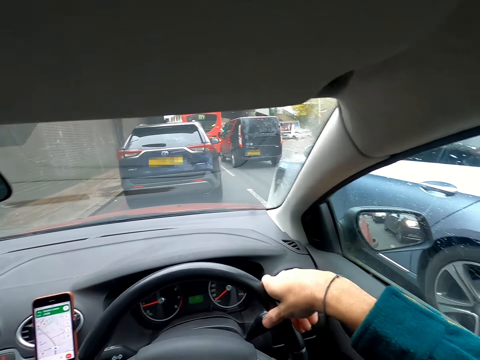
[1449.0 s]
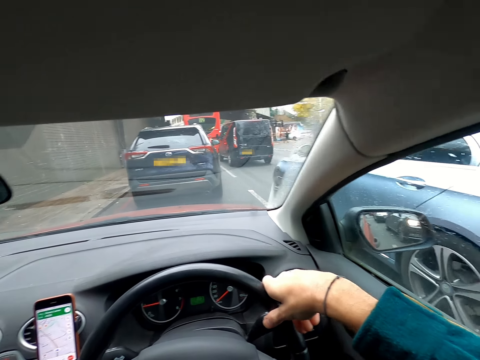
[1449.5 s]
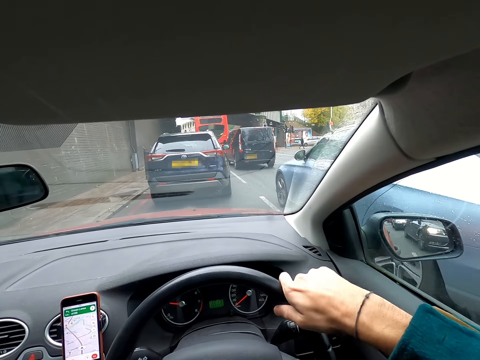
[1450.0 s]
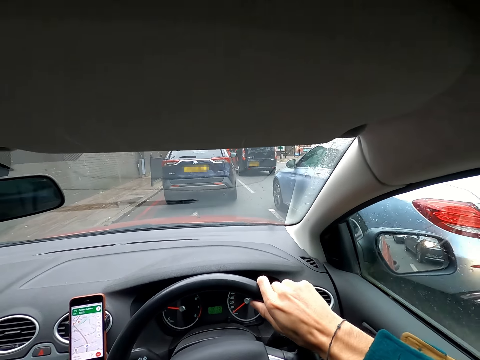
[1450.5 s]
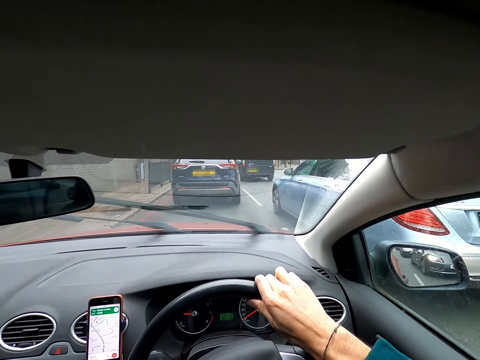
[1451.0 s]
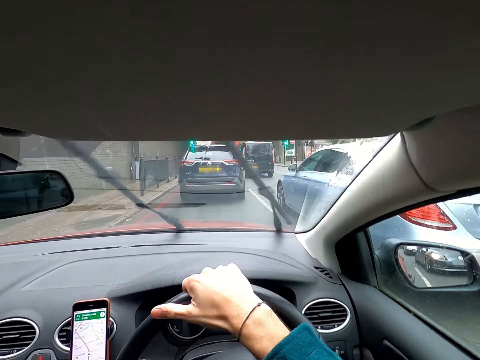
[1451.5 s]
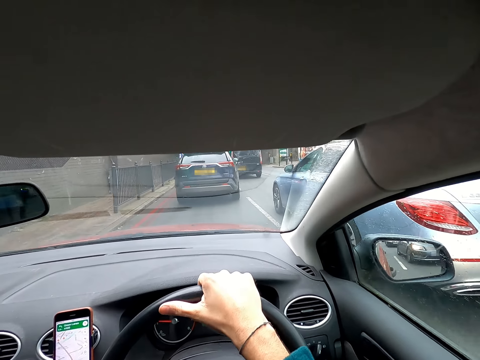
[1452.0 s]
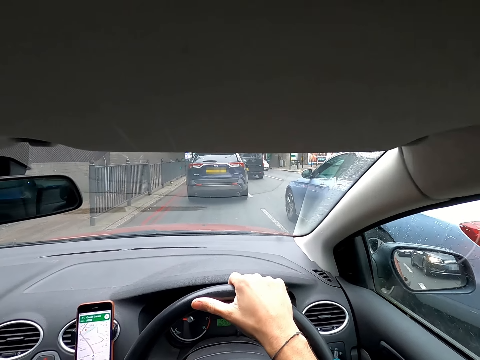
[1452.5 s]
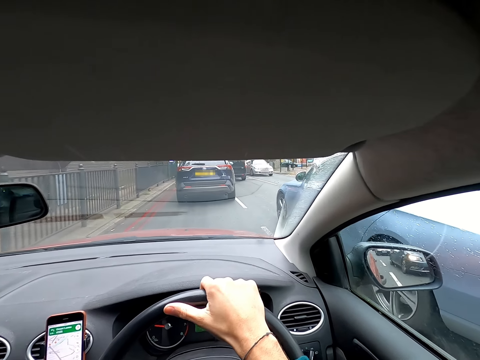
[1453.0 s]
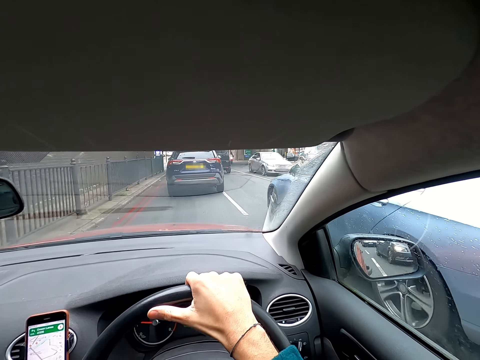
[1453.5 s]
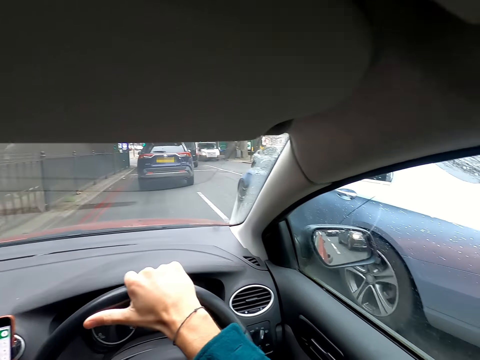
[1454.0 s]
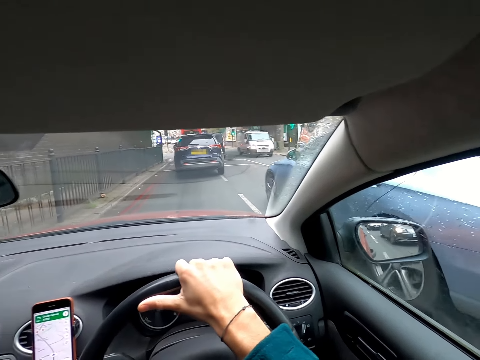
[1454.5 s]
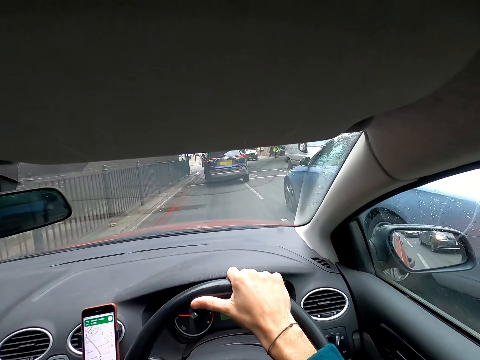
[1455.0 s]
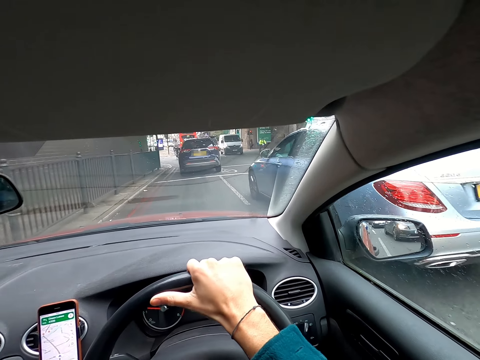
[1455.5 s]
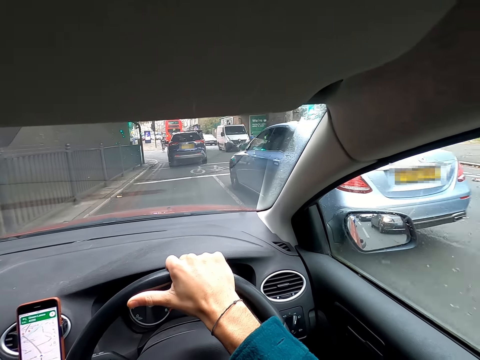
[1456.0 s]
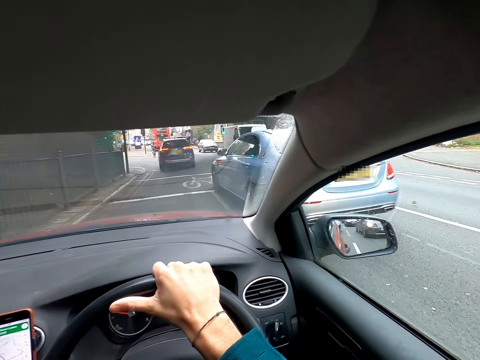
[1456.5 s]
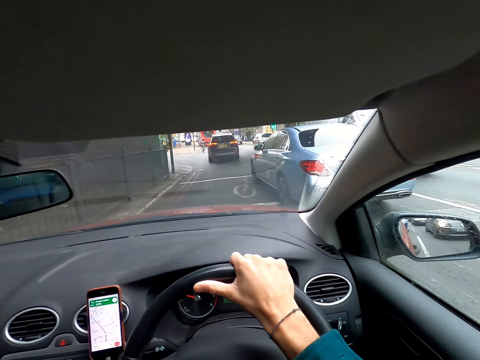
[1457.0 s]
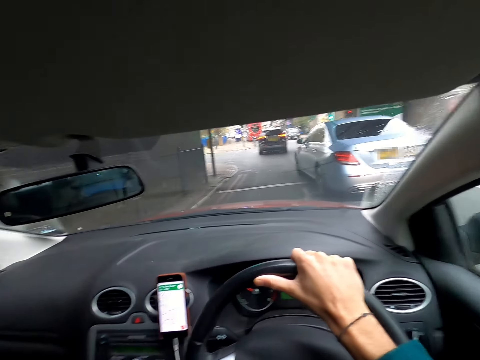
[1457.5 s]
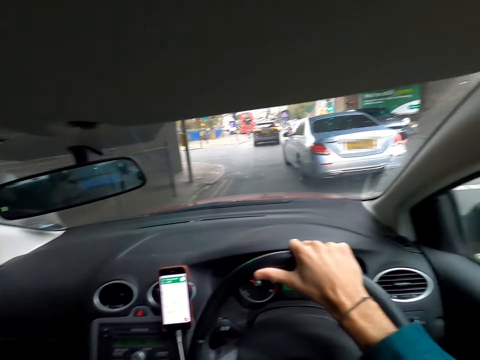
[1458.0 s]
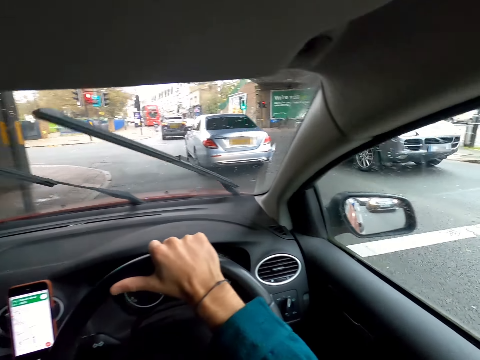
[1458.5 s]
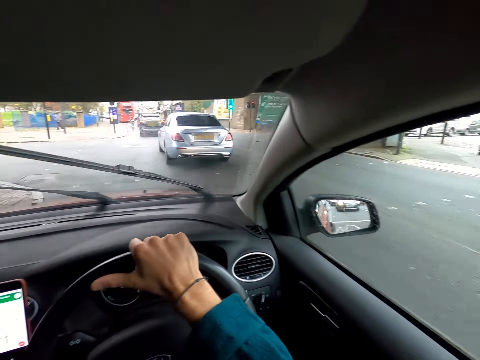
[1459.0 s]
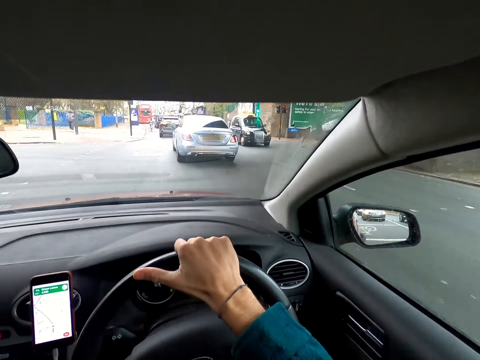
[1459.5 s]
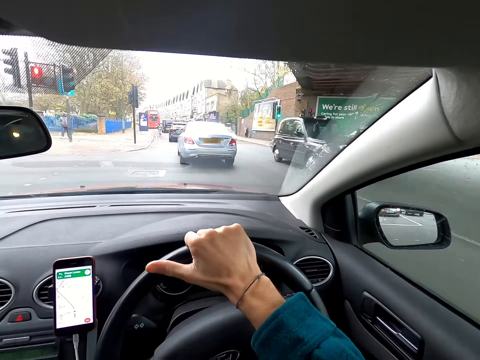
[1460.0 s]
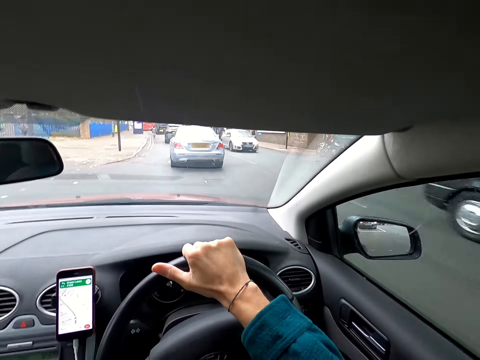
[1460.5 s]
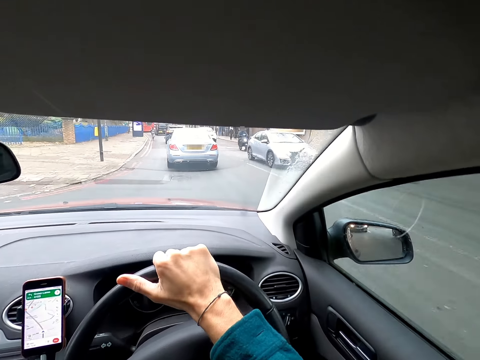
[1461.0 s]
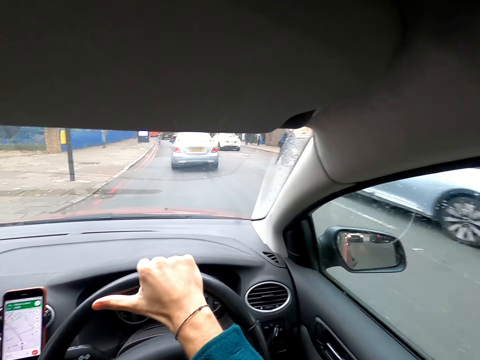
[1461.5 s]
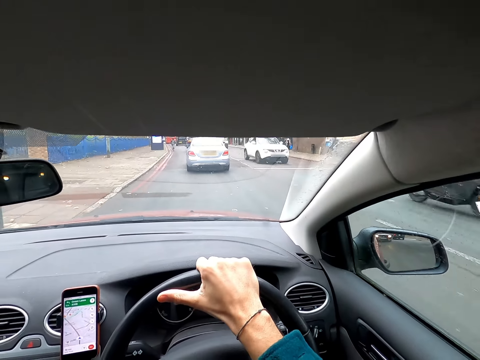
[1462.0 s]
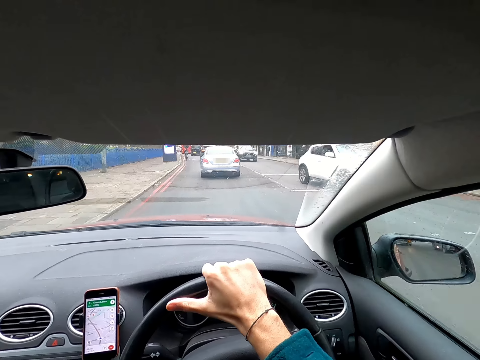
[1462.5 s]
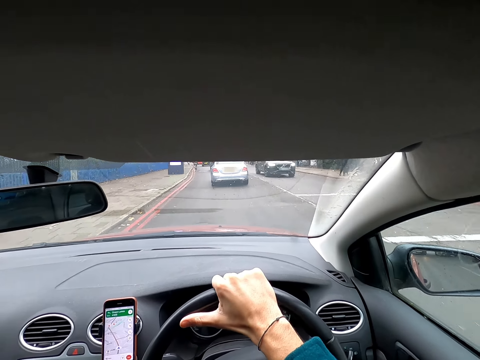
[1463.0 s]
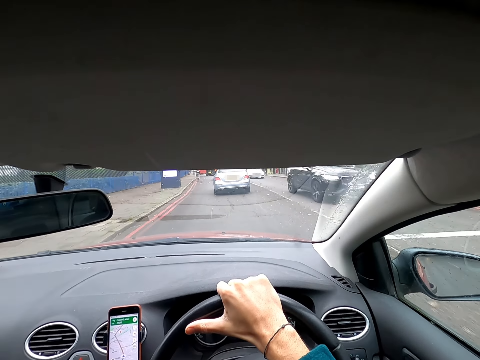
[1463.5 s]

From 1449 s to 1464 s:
The camera wearer drives the car. They drive past a white bus. They drive past a black car. They do so again. They drive past a white car. They drive past a biker. They drive past a white car.

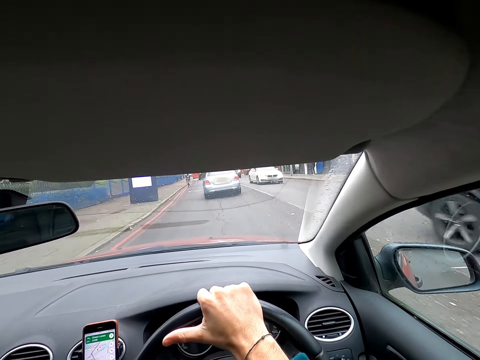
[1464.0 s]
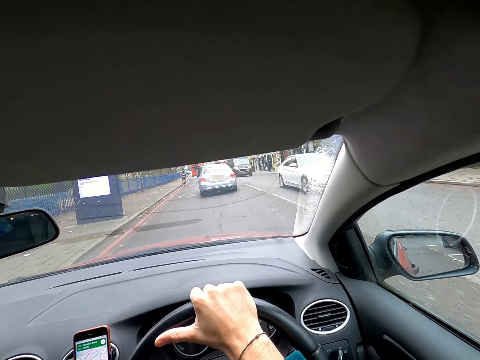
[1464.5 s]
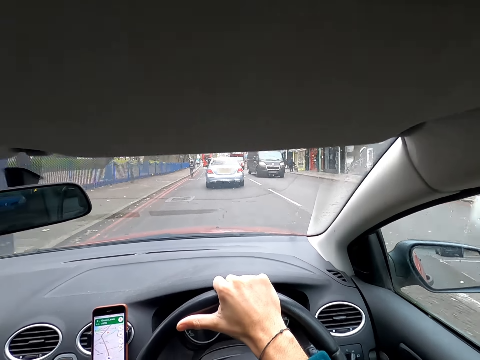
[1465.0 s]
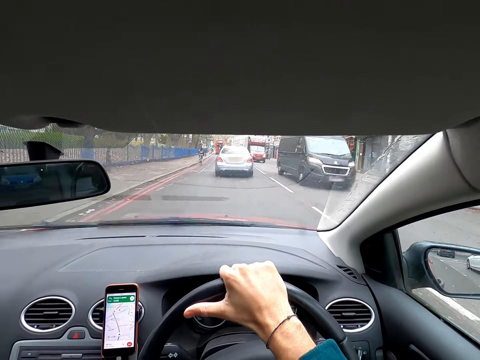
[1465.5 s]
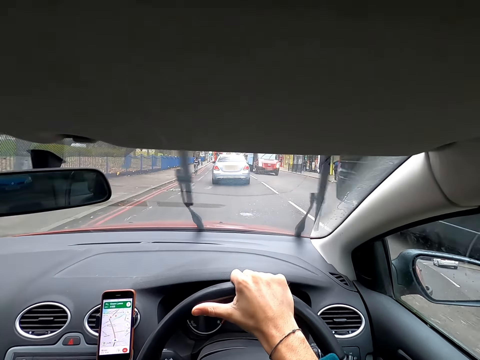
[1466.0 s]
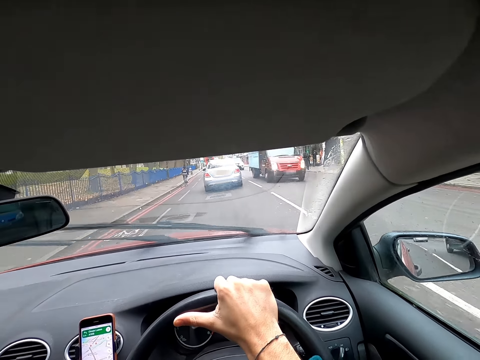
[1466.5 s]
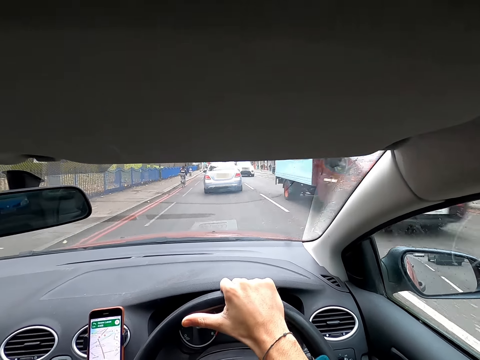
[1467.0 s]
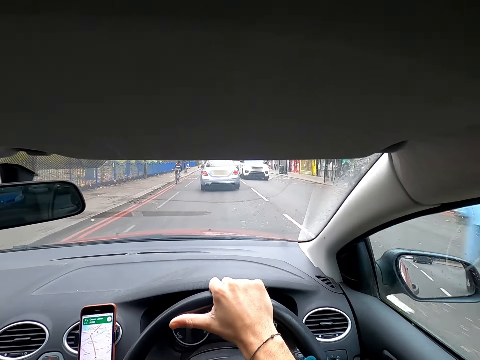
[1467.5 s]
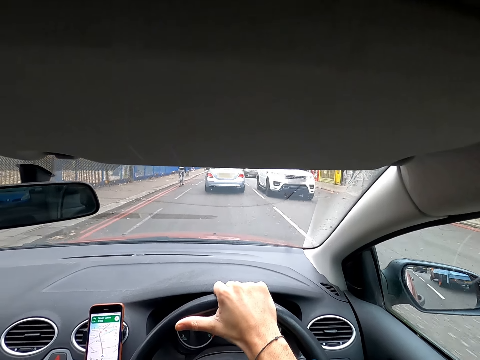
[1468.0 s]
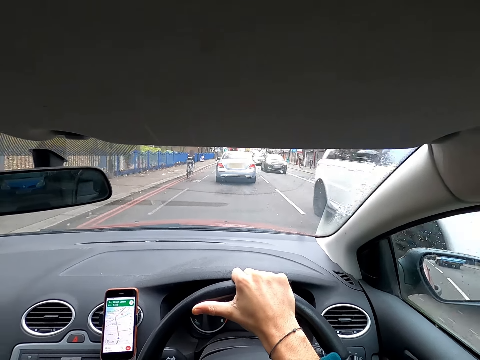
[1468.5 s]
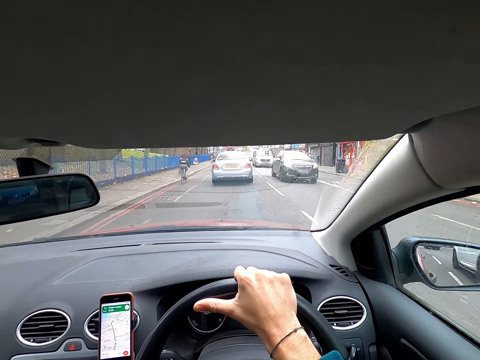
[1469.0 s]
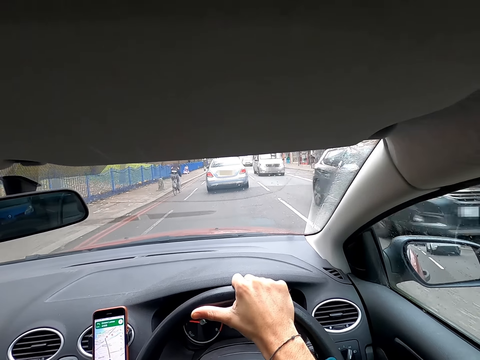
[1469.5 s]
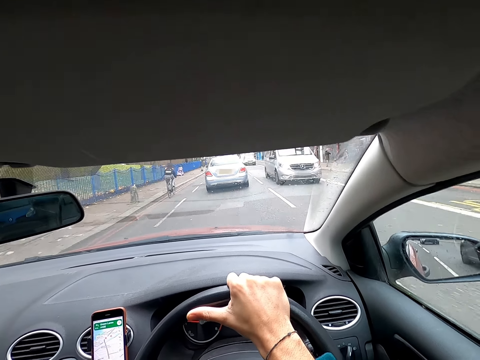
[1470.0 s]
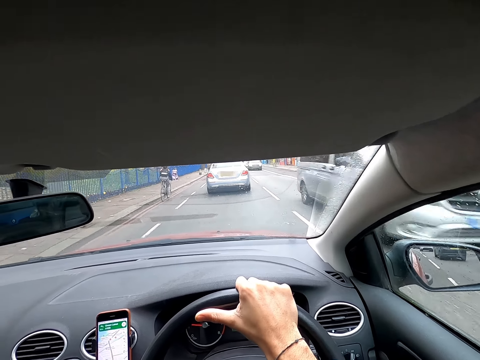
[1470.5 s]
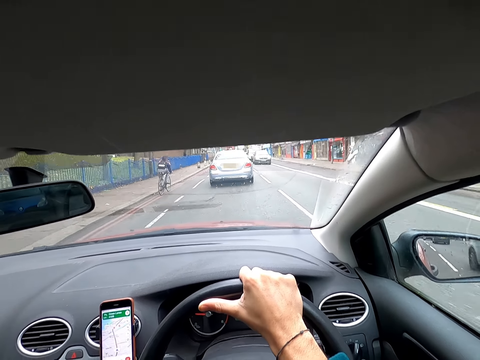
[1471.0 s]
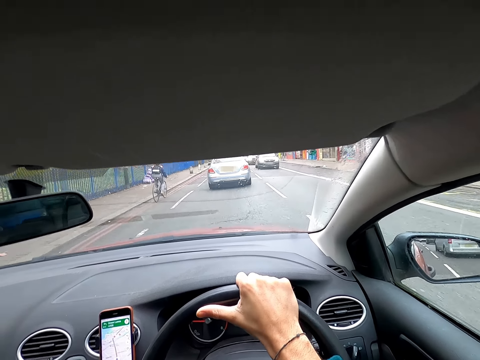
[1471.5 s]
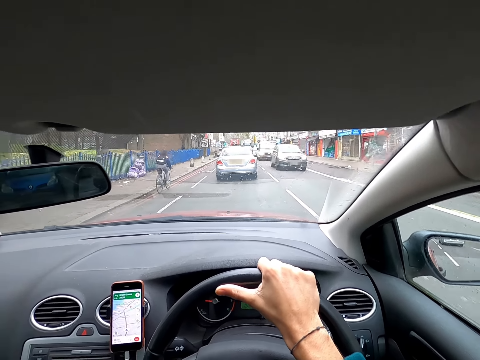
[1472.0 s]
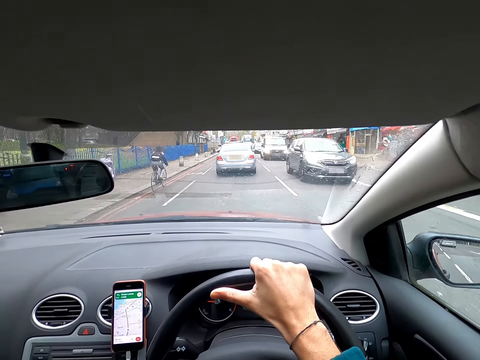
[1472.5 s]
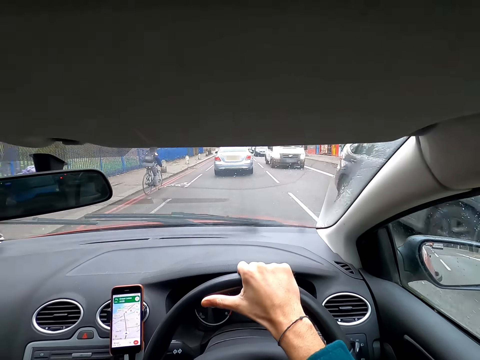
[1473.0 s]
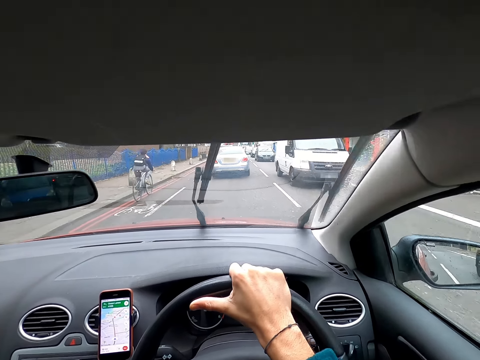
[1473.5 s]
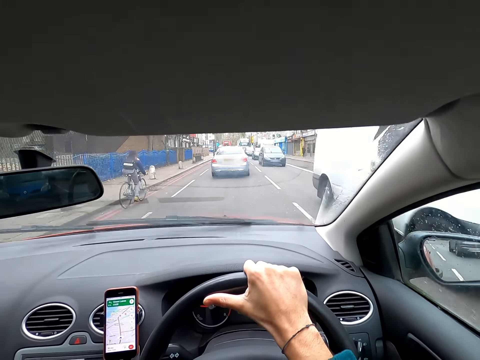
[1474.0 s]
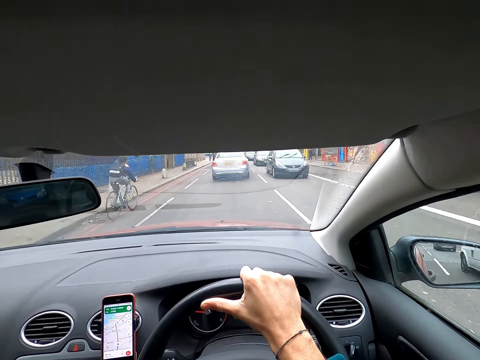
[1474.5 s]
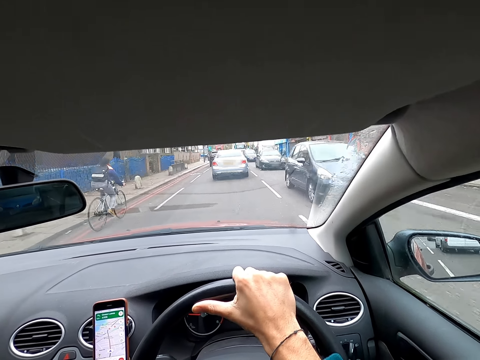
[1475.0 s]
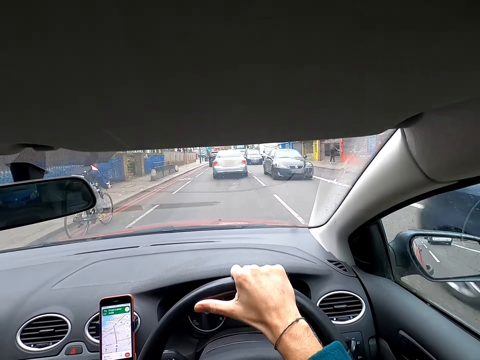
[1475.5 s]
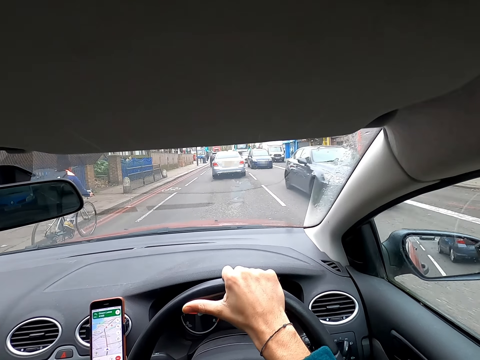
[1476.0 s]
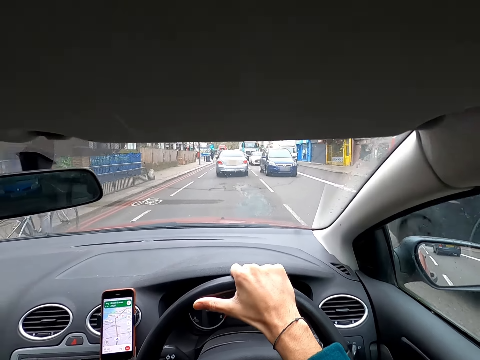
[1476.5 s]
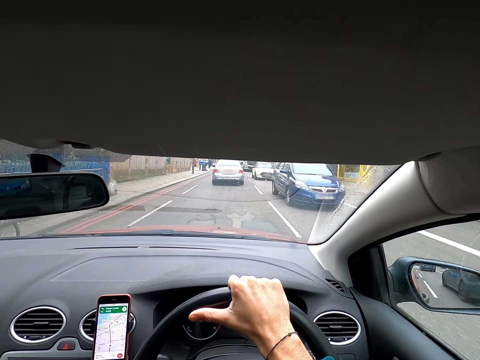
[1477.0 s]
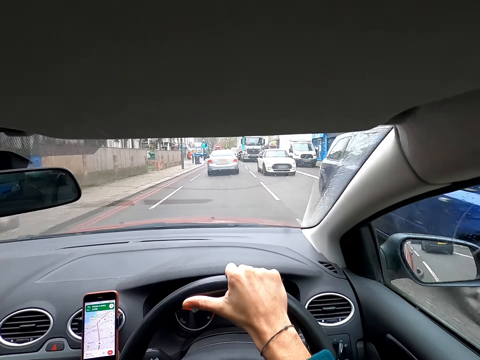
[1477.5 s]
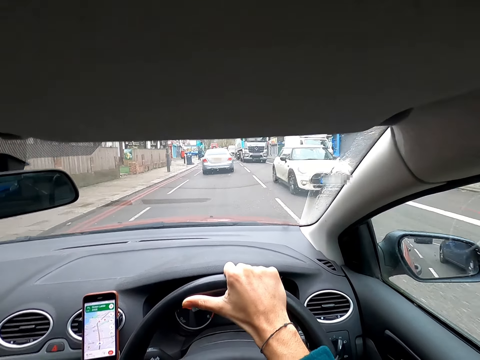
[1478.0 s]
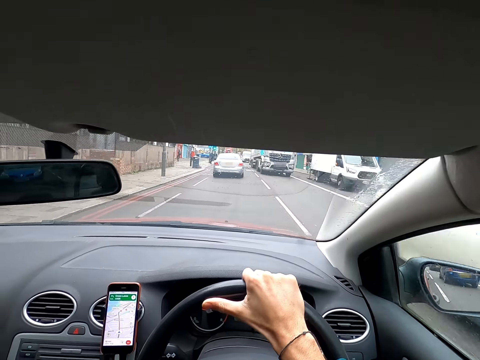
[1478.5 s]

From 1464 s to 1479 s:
The camera wearer drives past a black car. They drive past a white car. They drive past a black bus. They drive past a red truck. They drive past a white car. They drive past a black car. They drive past a white car. They drive past a black car. They drive past a white bus. They drive past a black car. They drive past a biker. They drive past a black car. They drive past a blue car. They drive past a white car.
